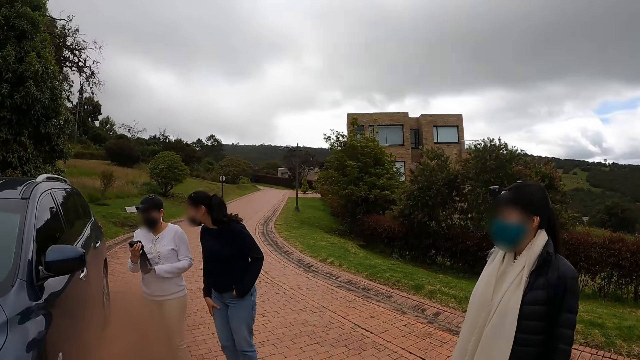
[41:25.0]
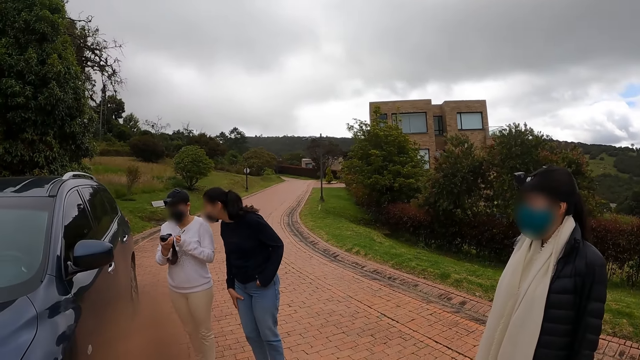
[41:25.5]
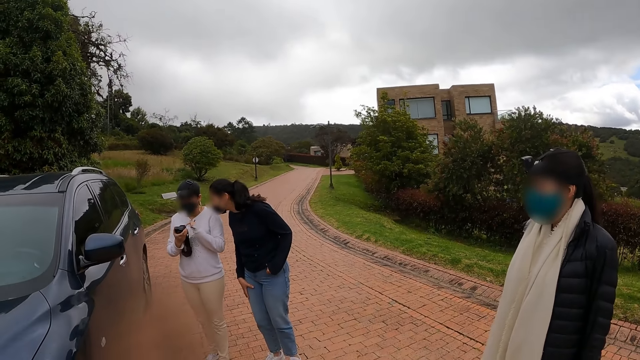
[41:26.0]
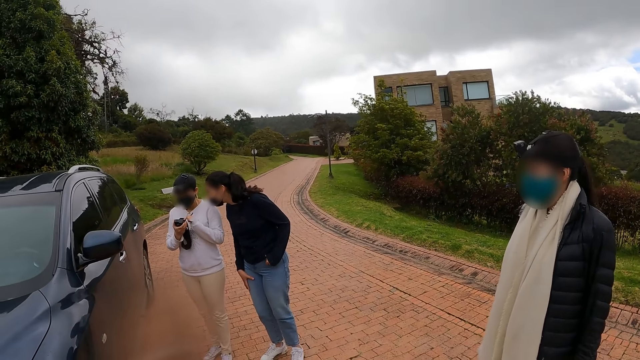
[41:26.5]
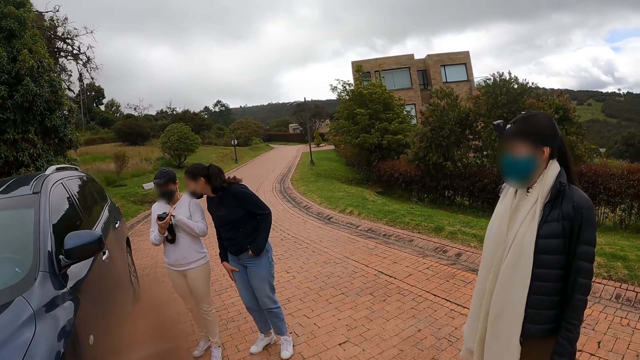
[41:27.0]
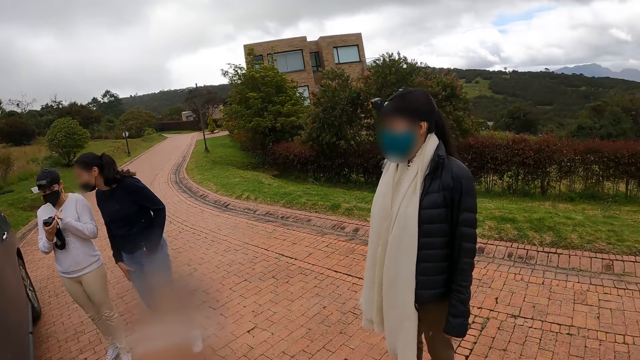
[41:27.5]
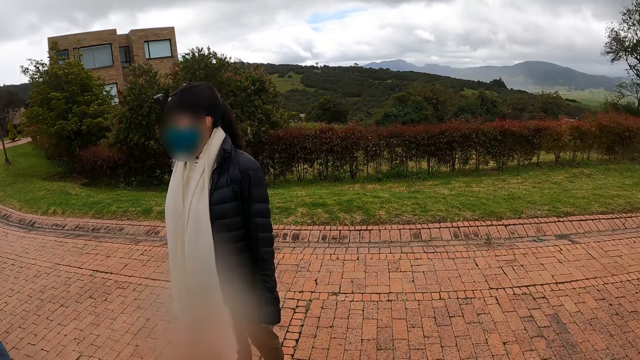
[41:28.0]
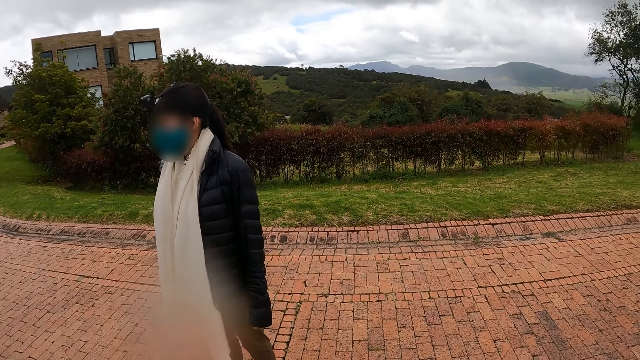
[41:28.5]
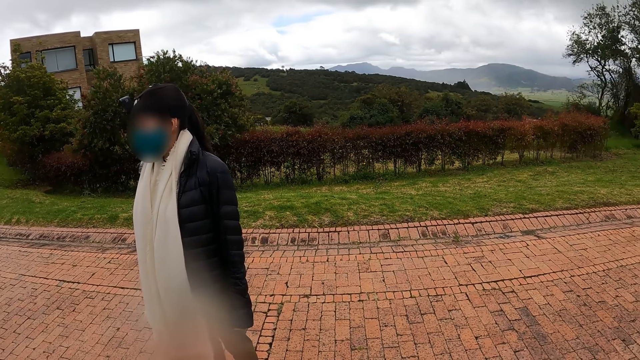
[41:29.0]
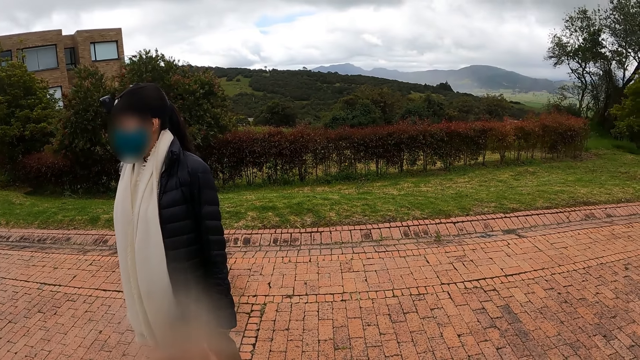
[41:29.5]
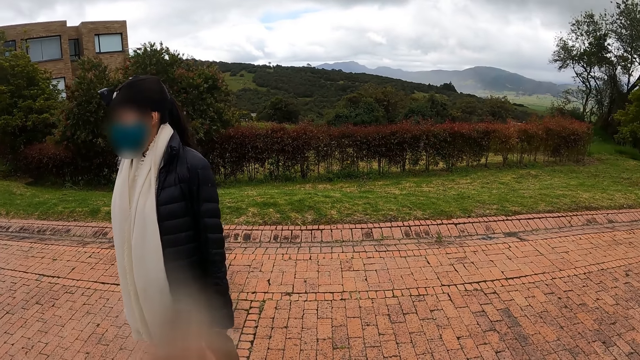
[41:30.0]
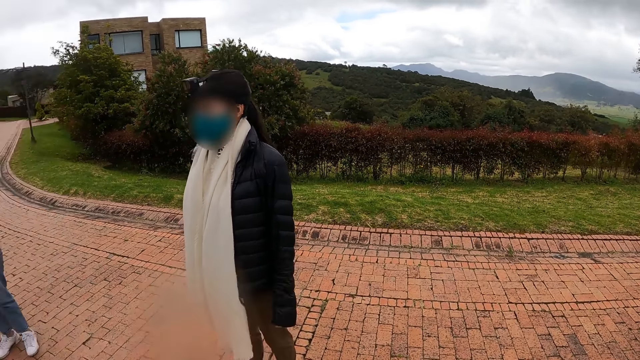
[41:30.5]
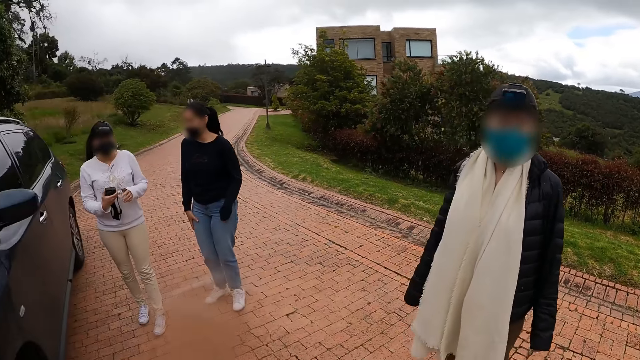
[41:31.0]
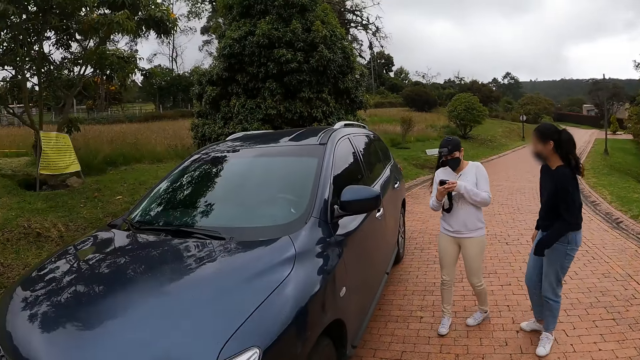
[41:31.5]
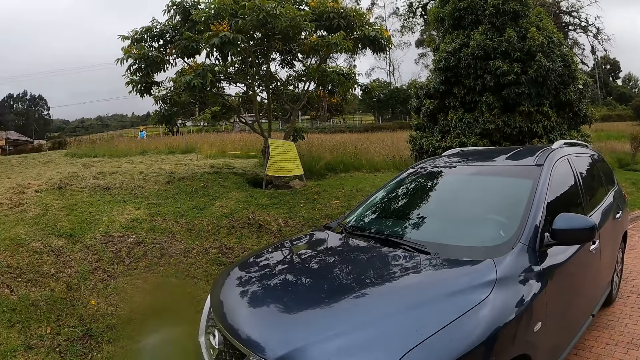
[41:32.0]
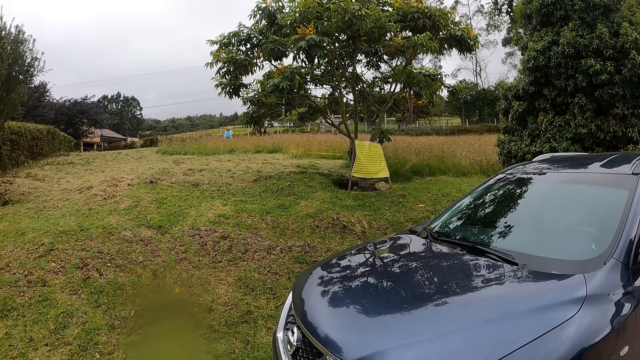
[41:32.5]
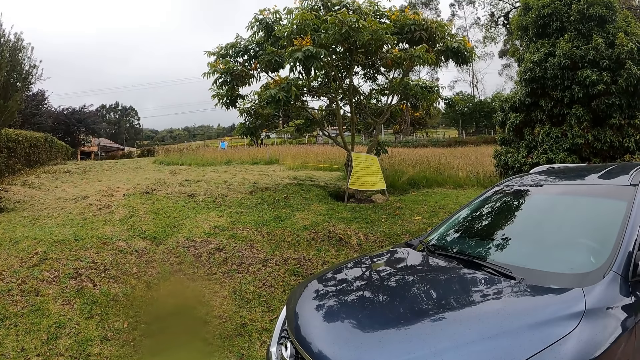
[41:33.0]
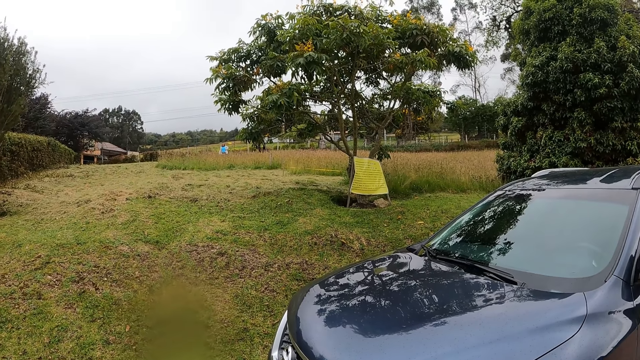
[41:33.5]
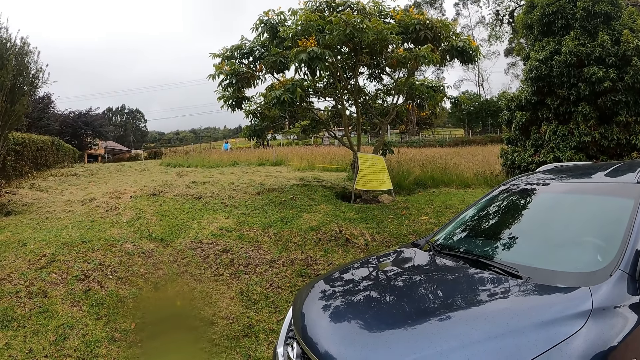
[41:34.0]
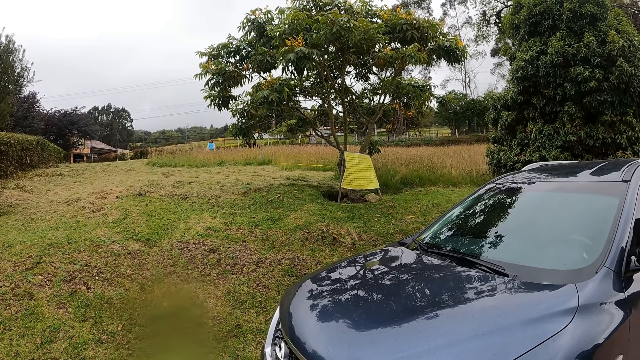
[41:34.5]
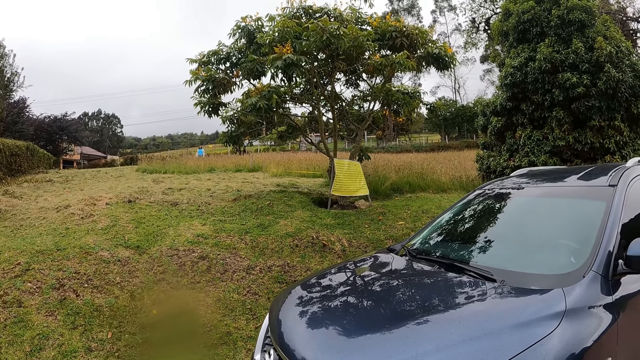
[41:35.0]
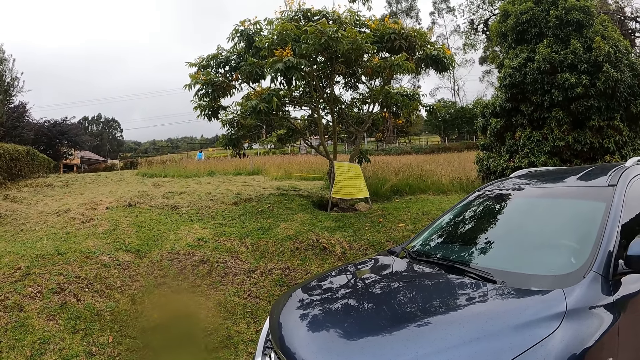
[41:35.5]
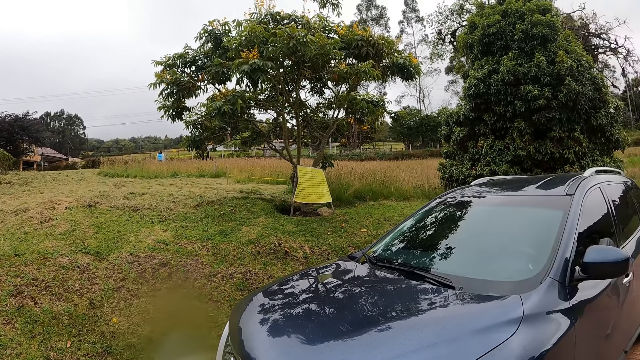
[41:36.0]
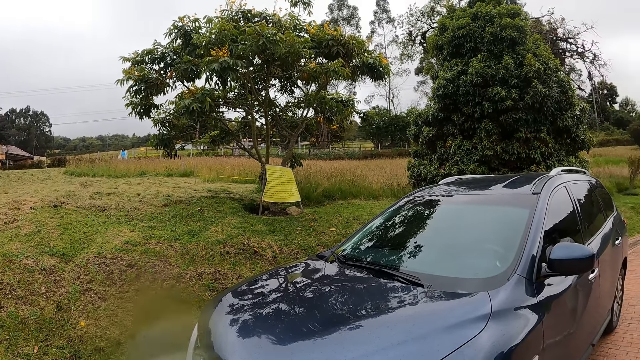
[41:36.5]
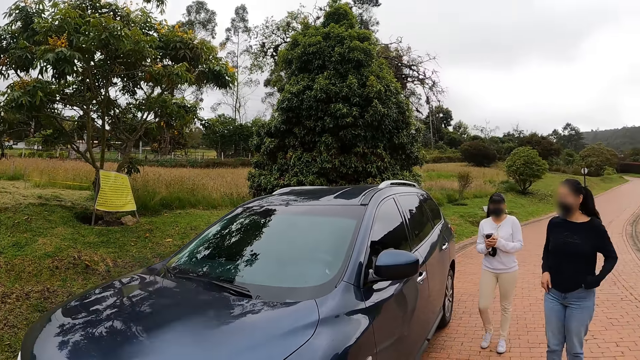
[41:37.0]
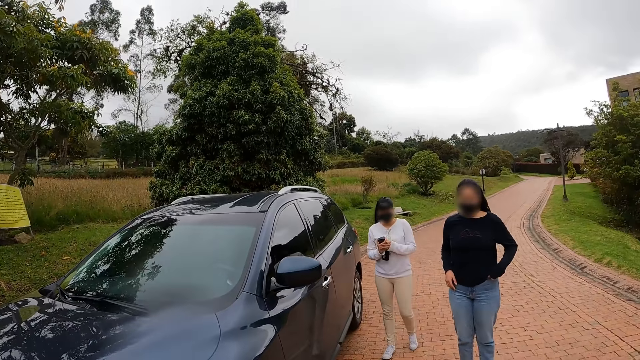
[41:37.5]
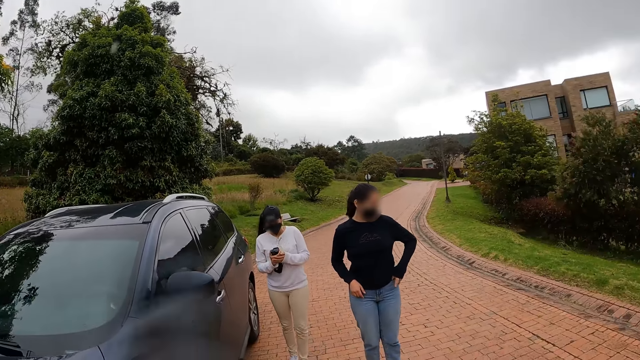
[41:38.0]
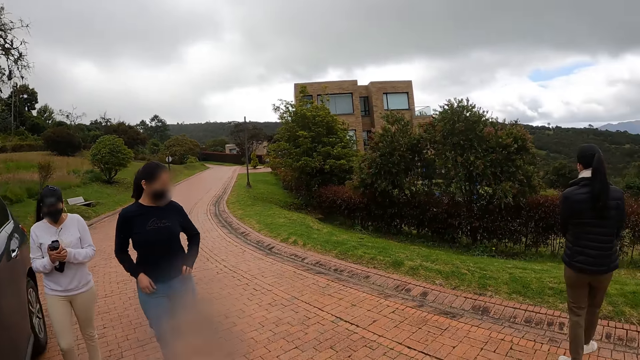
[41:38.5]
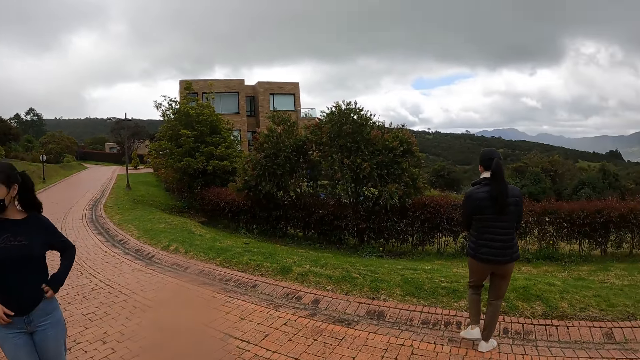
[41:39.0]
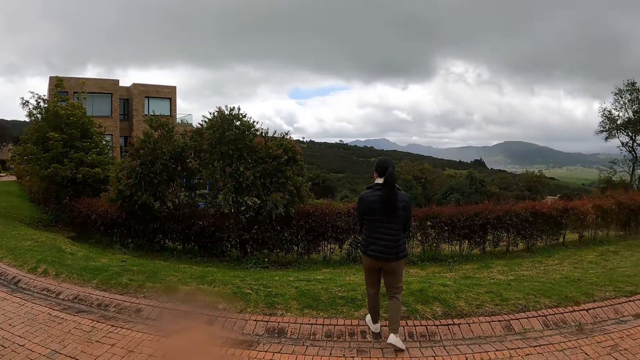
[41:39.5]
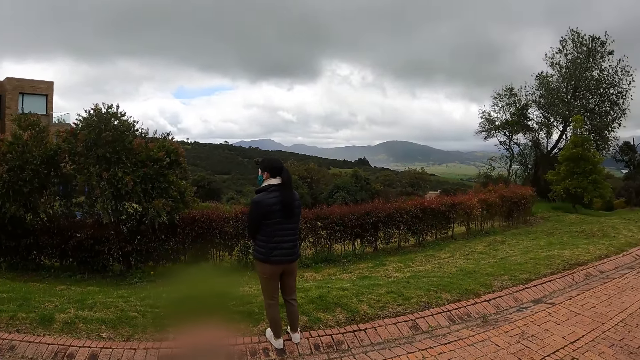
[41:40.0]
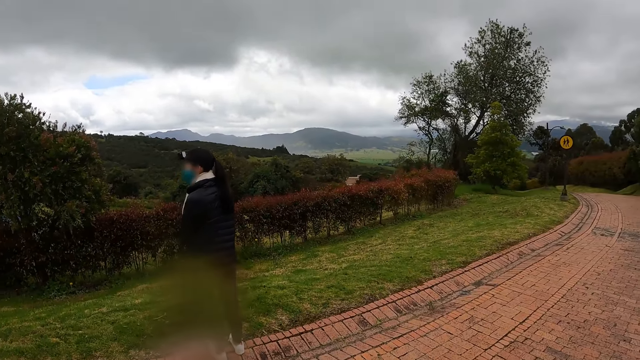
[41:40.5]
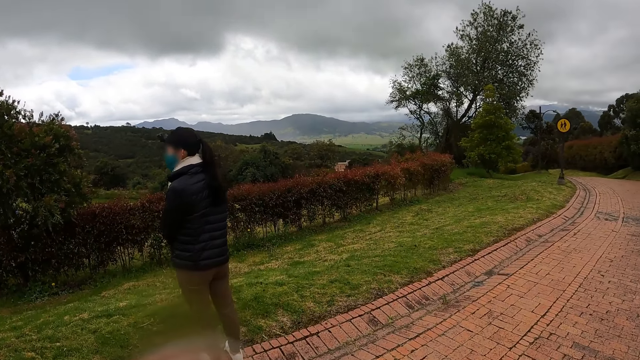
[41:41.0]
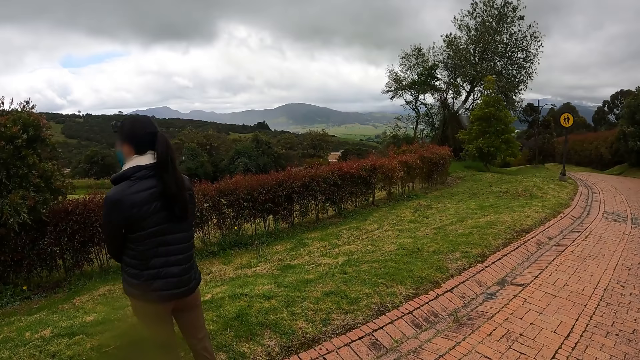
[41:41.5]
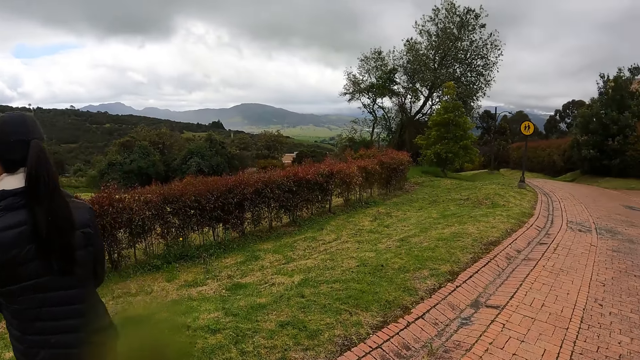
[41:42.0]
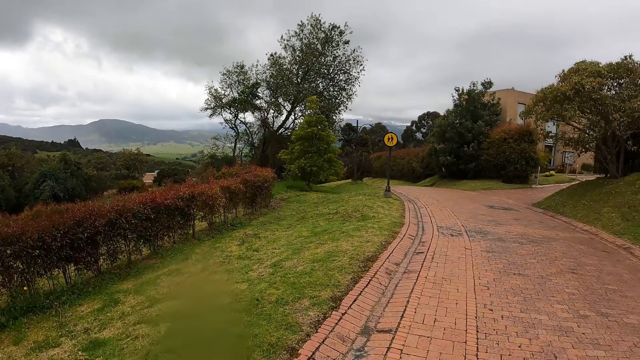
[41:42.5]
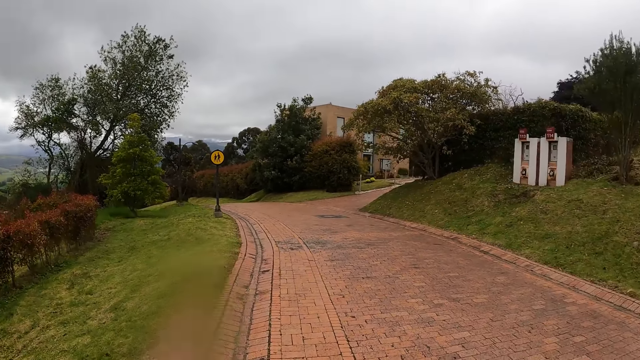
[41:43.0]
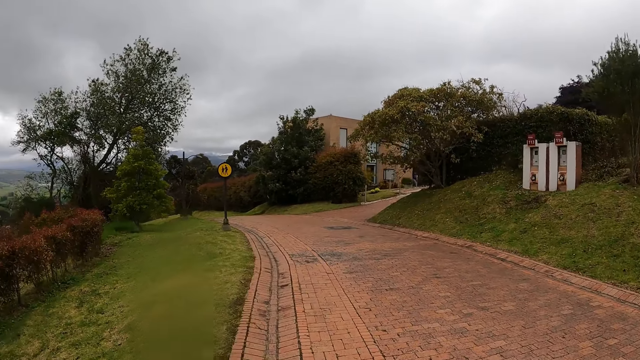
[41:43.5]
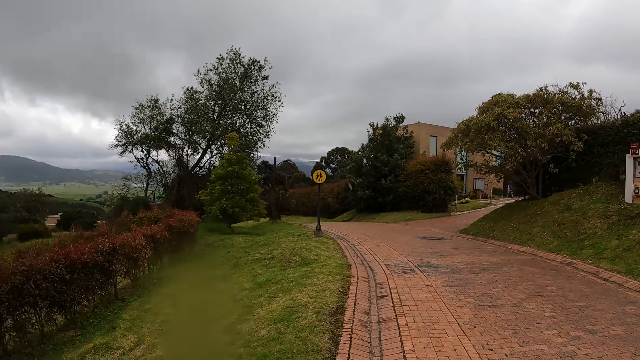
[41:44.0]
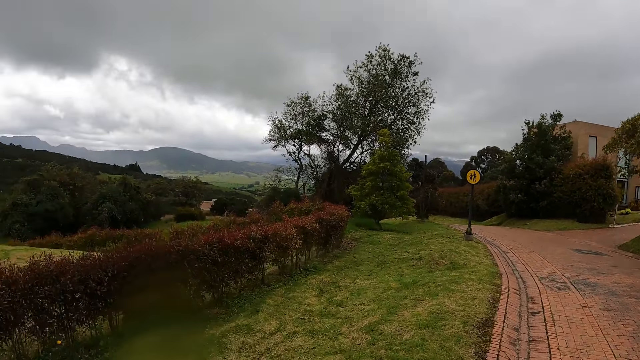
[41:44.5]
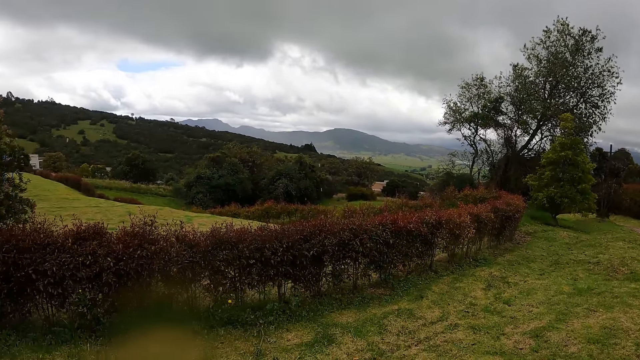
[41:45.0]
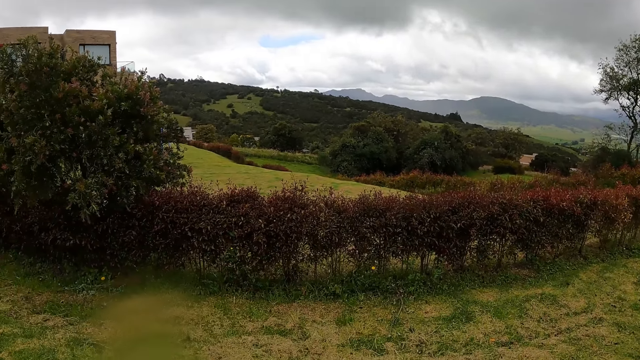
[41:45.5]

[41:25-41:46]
A woman converses with another woman. The other woman presses the device in her right hand with her left hand. A third woman stands by a garden along the pathway. The camera wearer walks towards the garden along the pathway.
